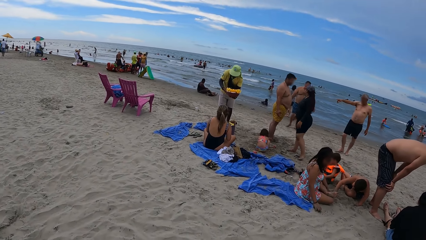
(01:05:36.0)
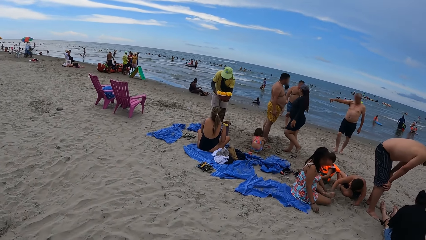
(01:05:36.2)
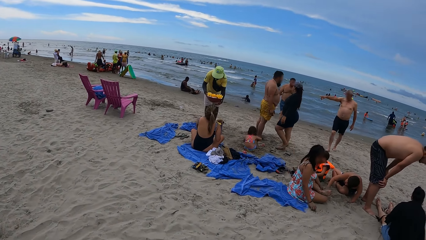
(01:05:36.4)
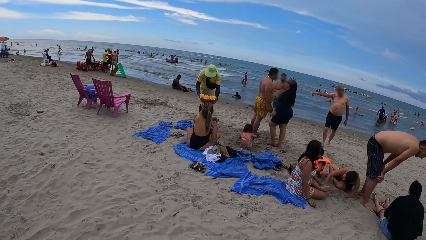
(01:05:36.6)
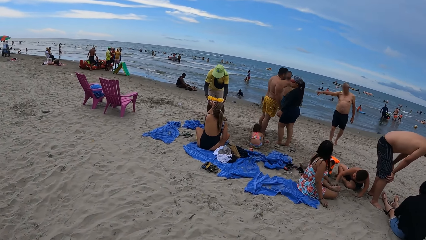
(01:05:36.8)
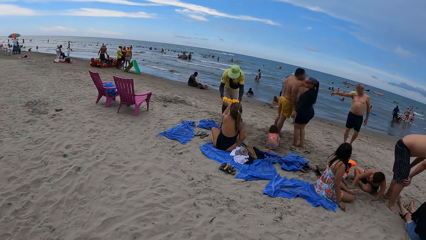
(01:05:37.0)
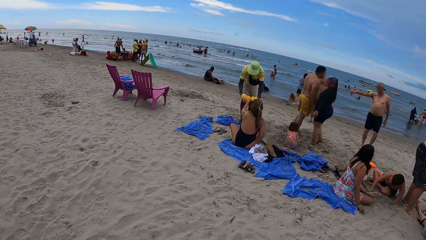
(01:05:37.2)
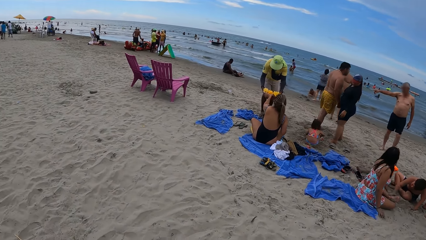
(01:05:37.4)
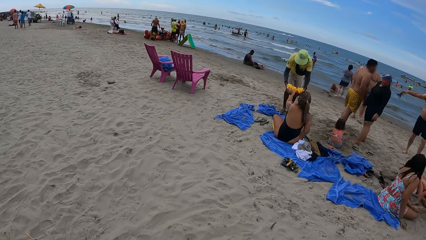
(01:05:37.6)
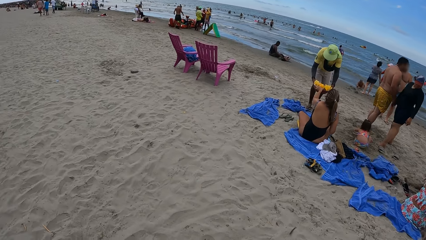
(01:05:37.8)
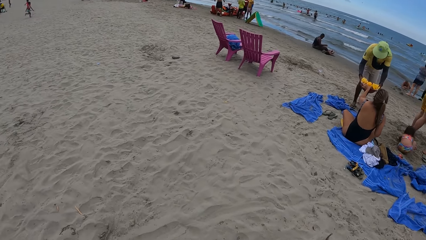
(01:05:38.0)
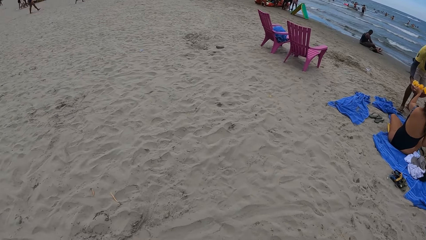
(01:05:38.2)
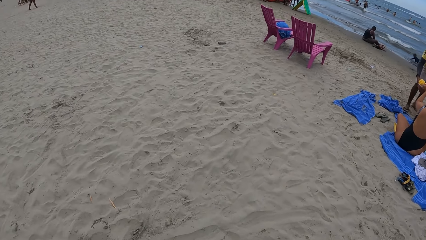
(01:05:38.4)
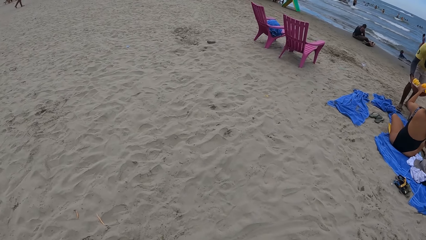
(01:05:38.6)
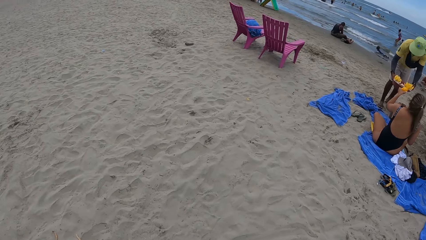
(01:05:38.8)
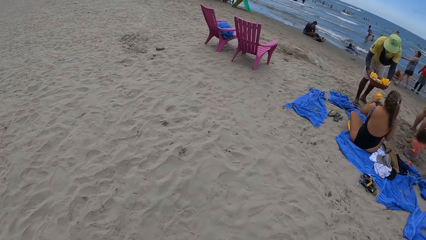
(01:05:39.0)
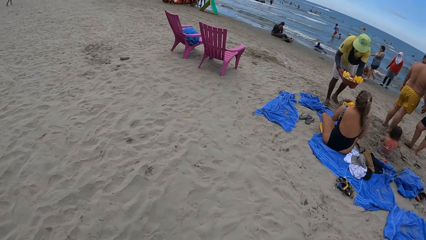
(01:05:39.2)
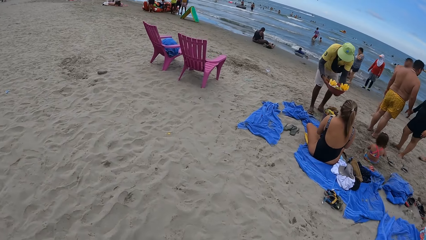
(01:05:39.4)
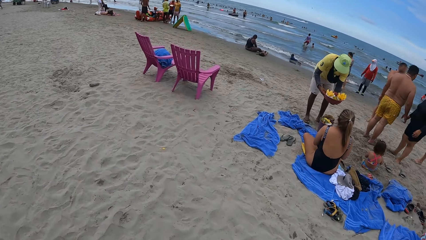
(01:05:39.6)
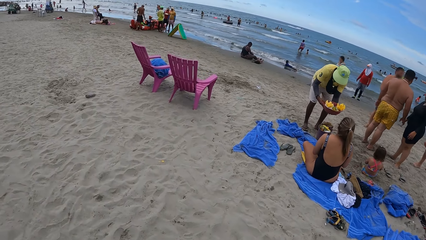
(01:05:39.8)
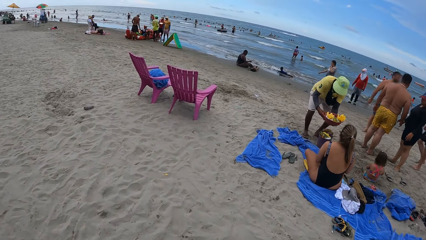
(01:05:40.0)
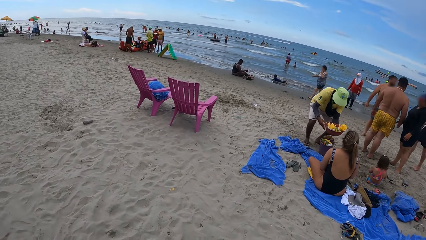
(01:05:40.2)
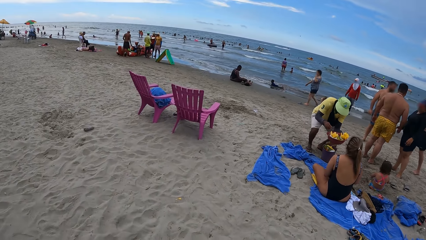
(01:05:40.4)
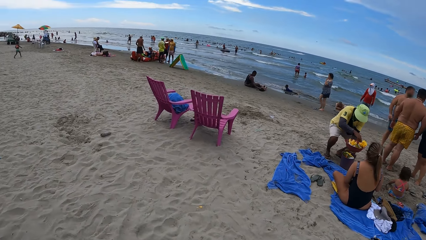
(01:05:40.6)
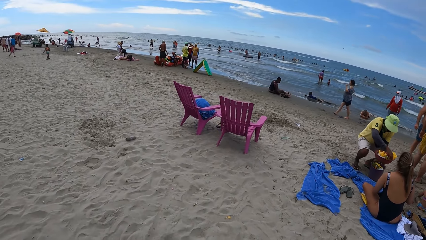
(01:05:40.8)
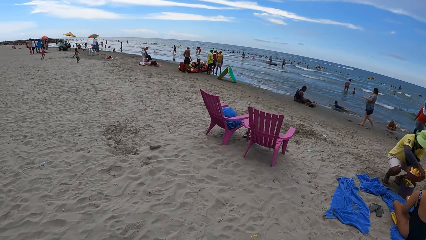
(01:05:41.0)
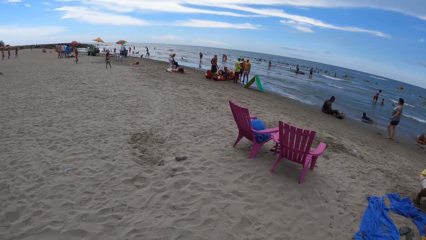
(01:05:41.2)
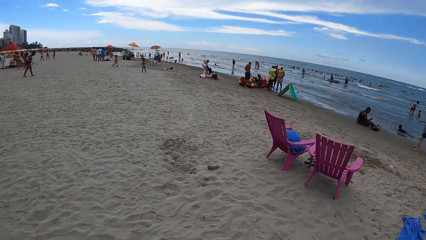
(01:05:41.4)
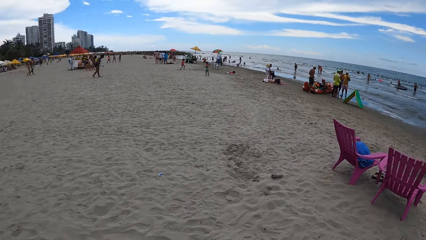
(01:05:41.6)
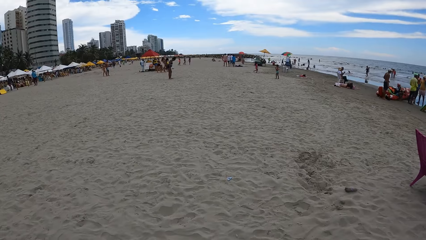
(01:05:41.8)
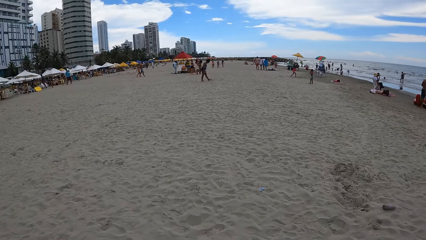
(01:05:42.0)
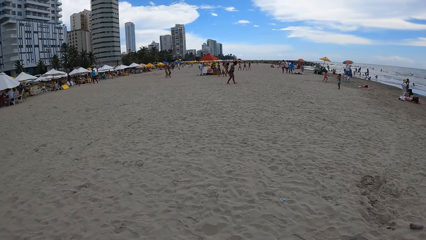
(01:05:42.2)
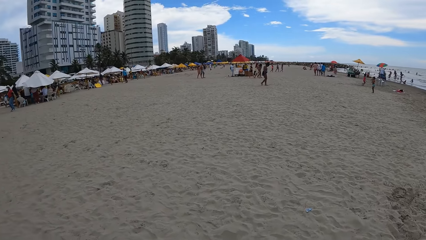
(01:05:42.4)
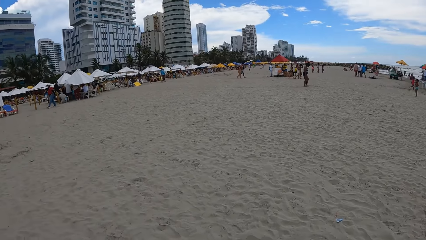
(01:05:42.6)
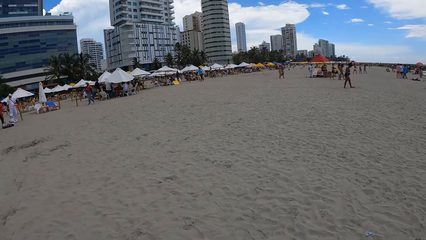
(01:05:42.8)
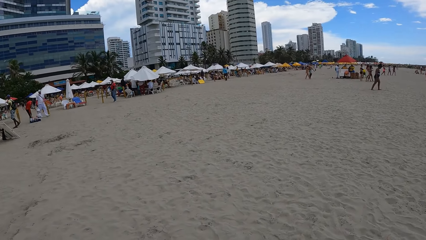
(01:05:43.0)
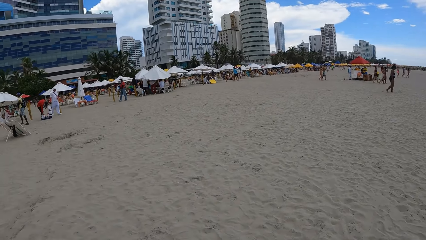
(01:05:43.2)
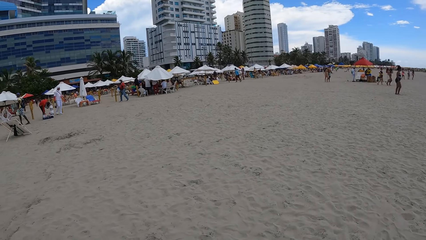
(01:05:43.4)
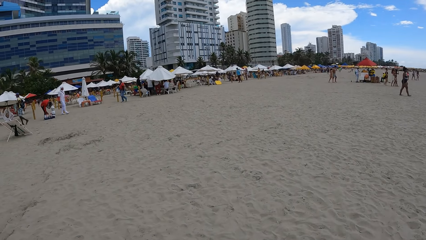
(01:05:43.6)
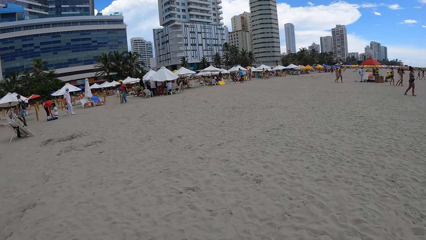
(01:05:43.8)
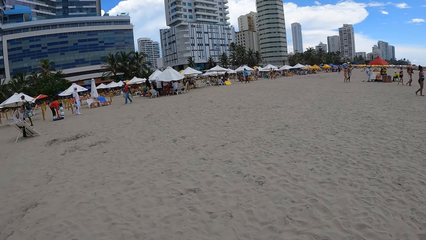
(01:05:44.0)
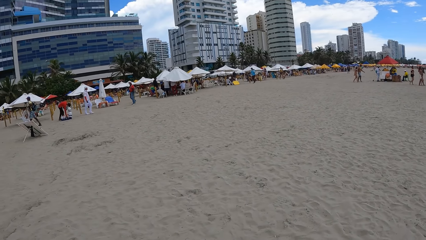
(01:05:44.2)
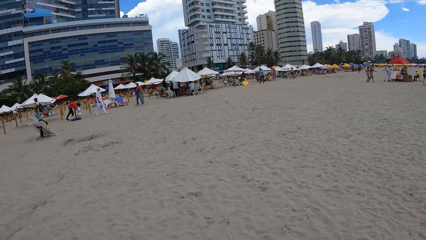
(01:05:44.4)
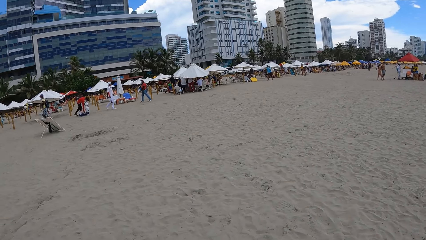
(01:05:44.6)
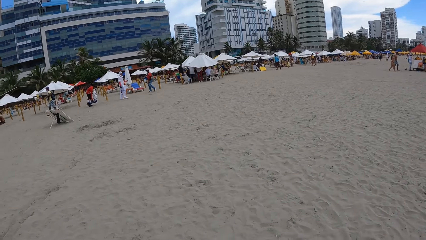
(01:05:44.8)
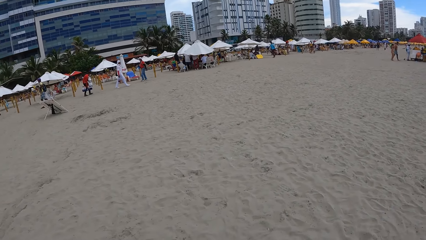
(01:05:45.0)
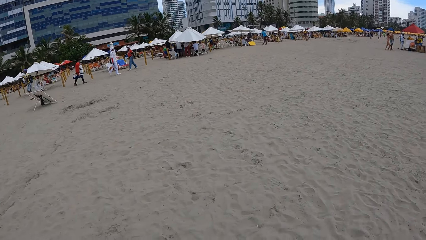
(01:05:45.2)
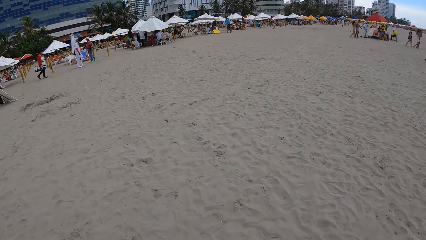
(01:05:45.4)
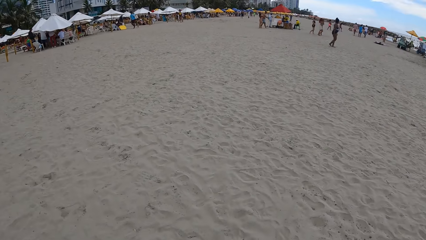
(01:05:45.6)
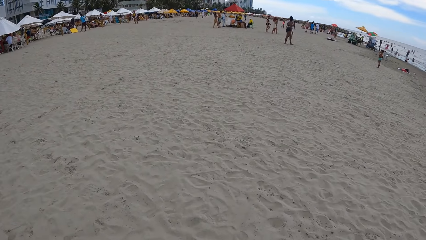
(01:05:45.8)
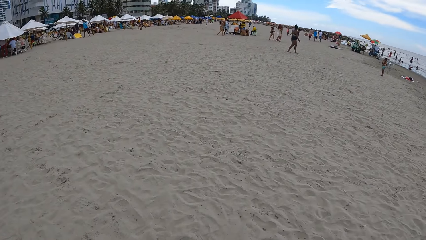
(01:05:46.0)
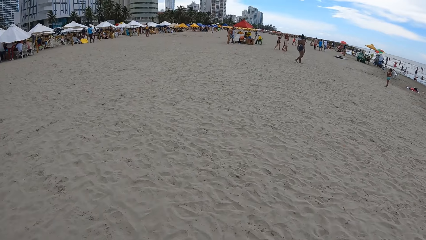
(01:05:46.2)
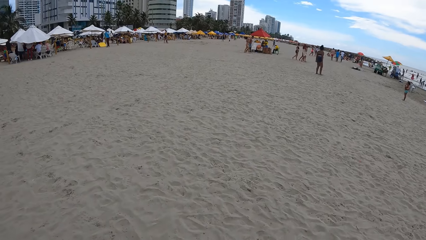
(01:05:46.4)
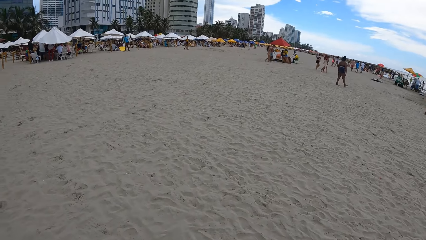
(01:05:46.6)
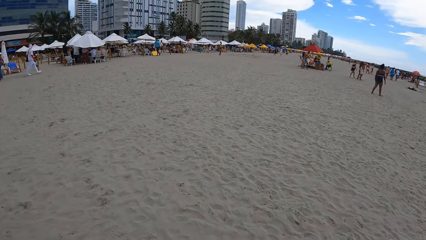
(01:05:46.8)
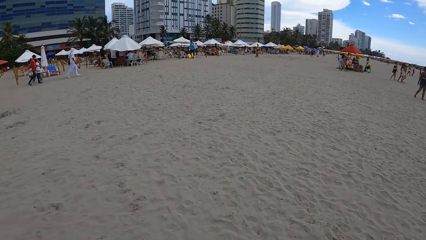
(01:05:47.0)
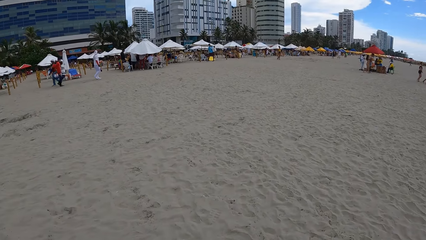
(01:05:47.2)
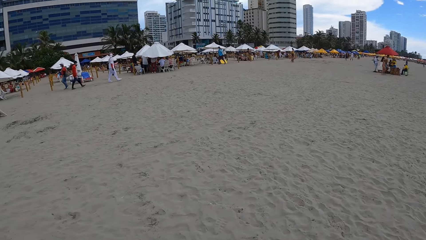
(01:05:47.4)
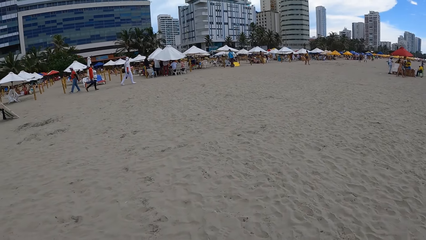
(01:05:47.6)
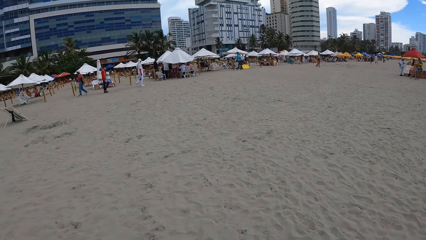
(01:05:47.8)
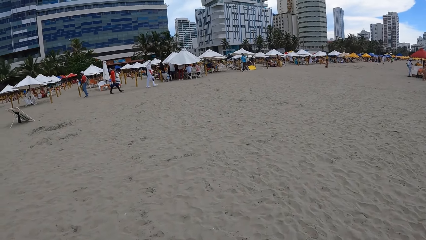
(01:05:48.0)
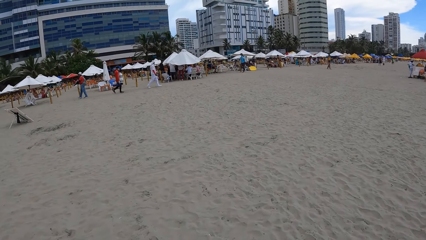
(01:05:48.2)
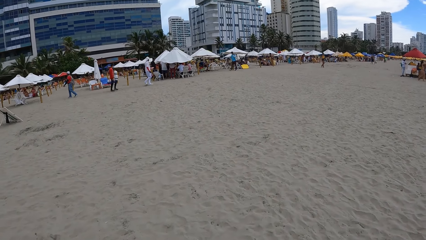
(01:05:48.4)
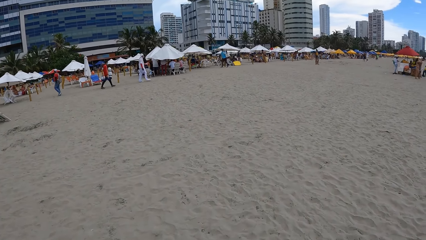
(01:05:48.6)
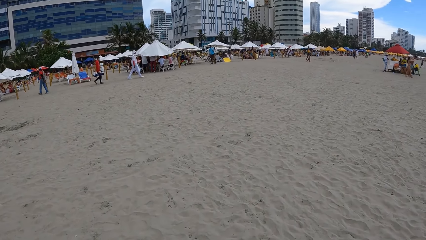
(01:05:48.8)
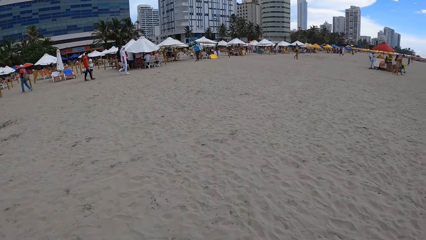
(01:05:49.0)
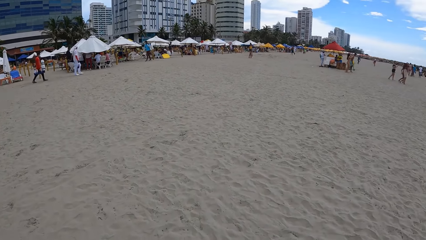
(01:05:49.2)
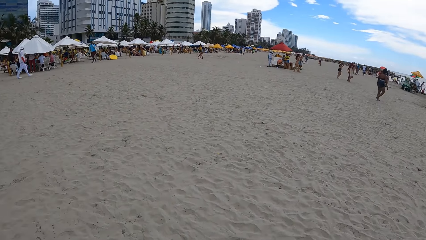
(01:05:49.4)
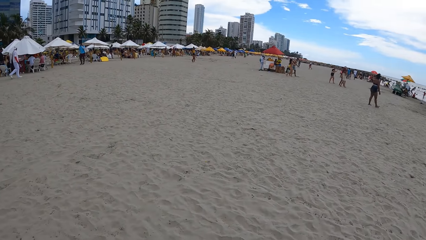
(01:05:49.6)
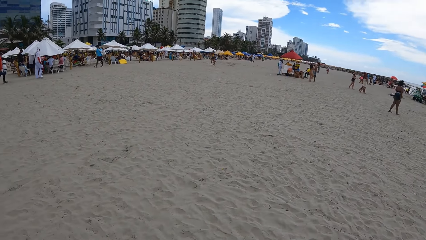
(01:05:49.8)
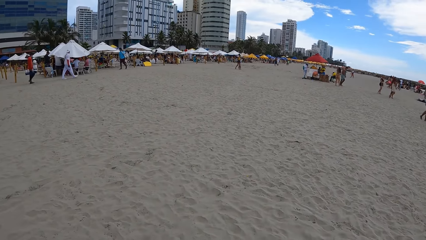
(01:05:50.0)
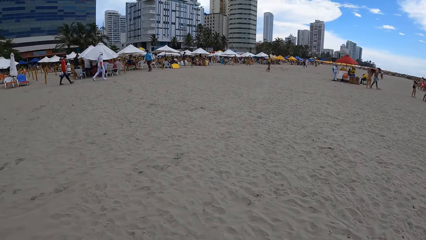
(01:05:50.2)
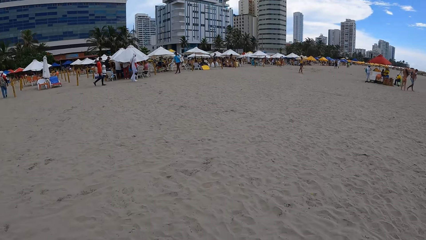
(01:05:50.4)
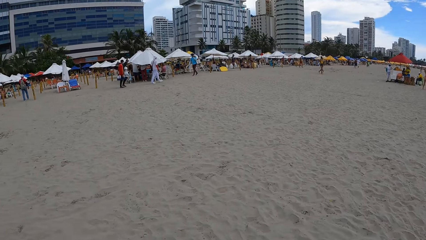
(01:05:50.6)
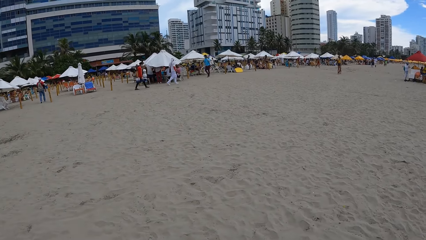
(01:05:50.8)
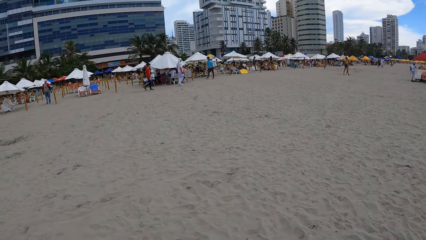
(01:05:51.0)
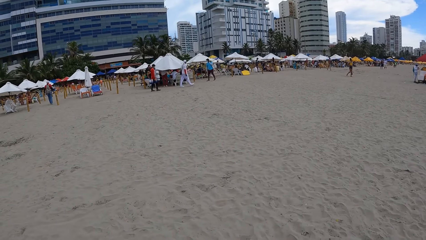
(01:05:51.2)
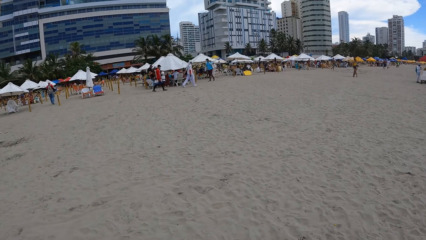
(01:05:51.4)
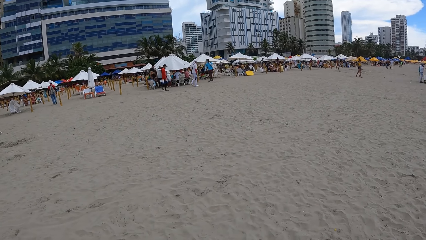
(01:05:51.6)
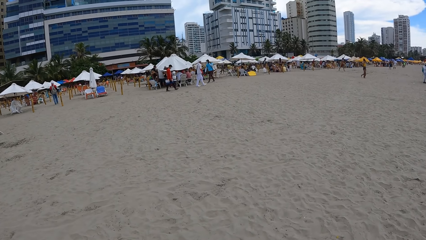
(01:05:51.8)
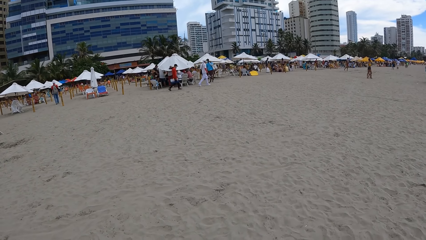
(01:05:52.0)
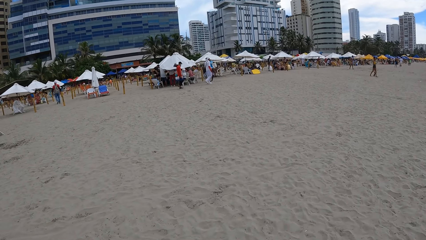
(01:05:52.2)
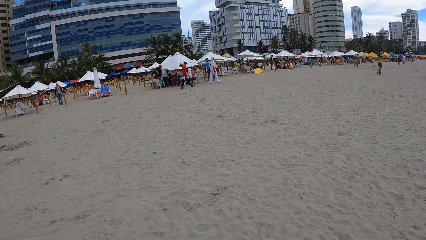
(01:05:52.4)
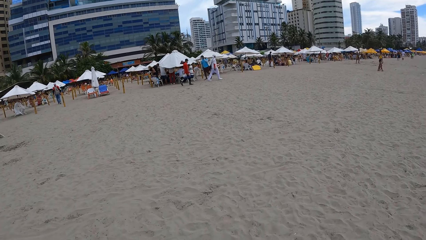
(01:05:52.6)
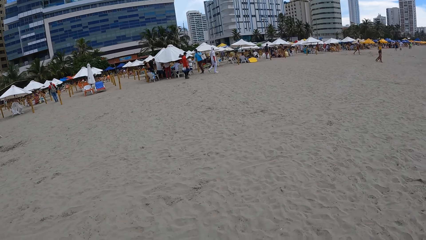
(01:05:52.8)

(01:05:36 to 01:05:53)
The camera wearer looks down. They look right. They look left. They look forward. They look left. They look forward. They look left.
